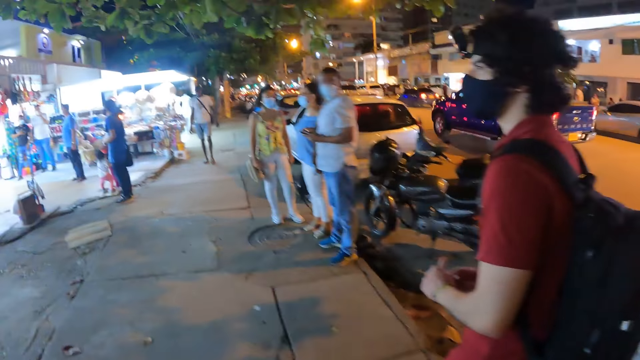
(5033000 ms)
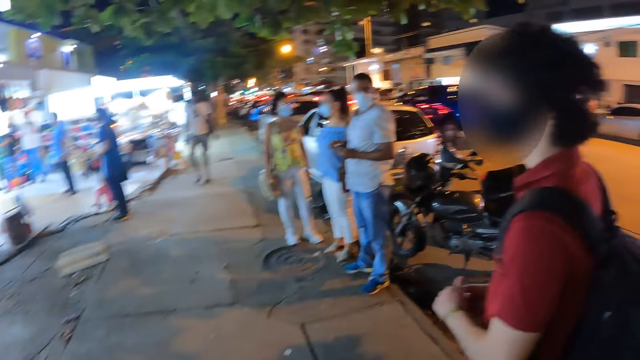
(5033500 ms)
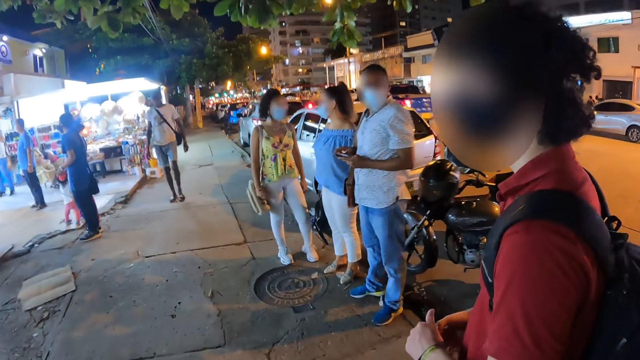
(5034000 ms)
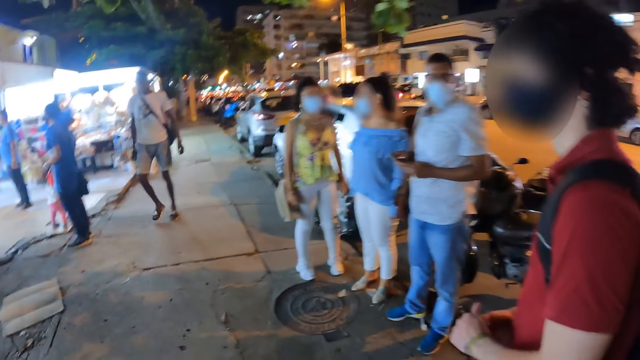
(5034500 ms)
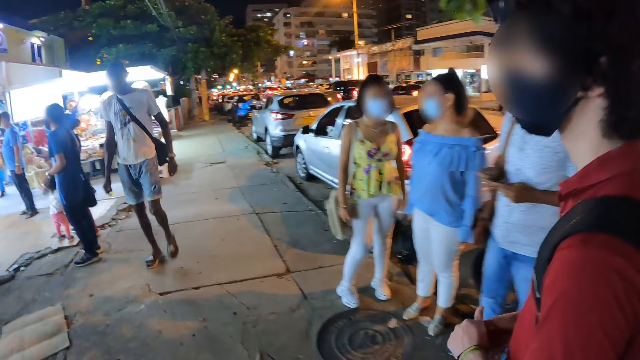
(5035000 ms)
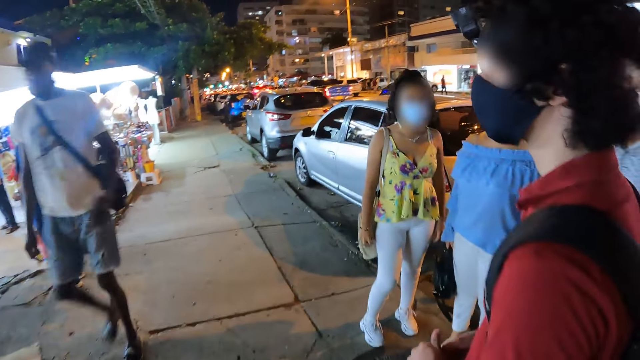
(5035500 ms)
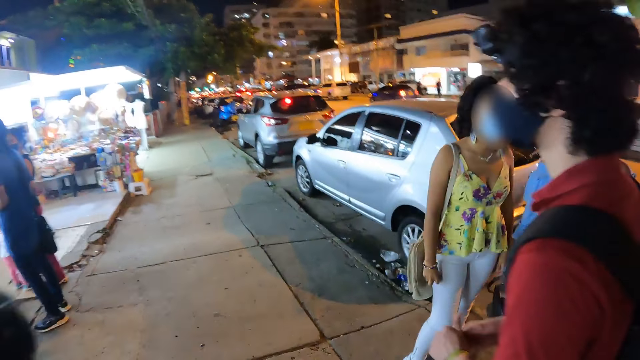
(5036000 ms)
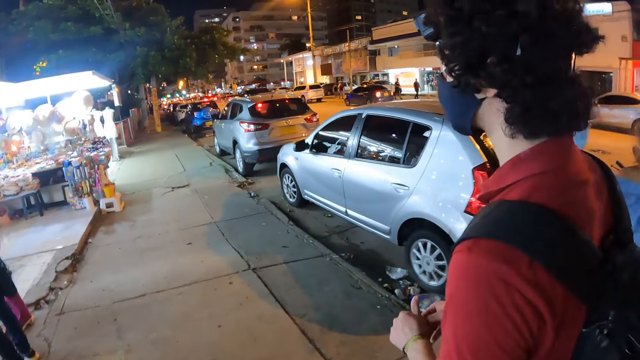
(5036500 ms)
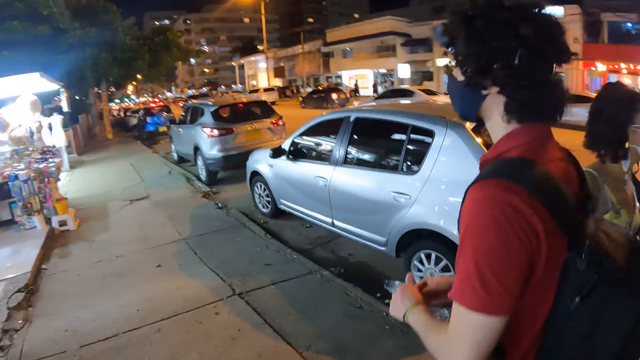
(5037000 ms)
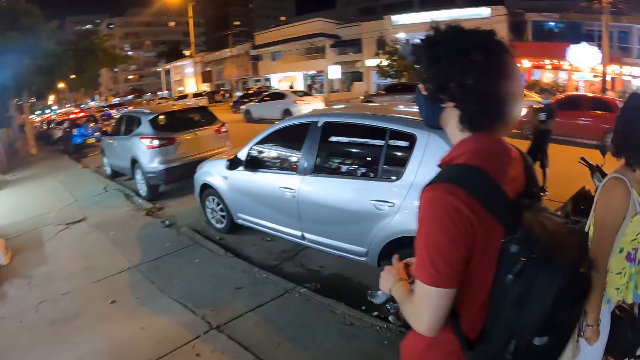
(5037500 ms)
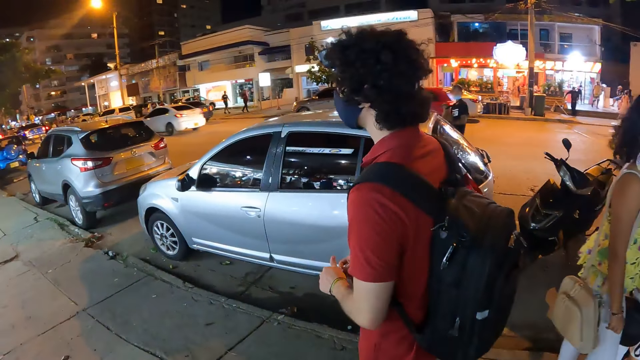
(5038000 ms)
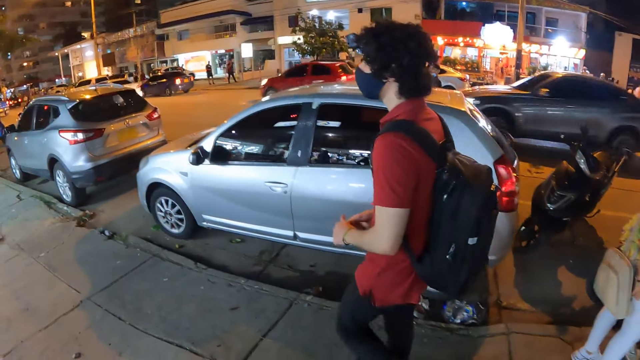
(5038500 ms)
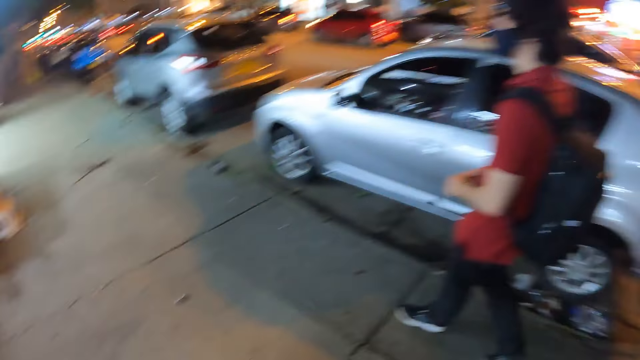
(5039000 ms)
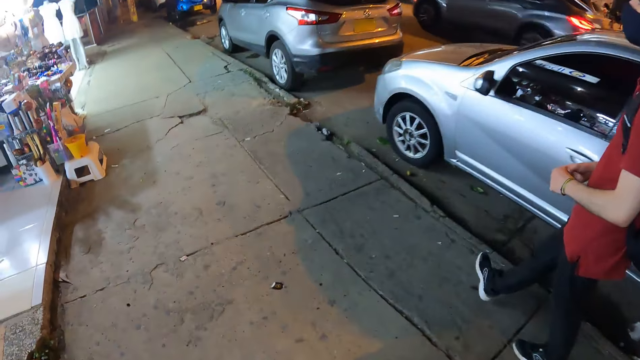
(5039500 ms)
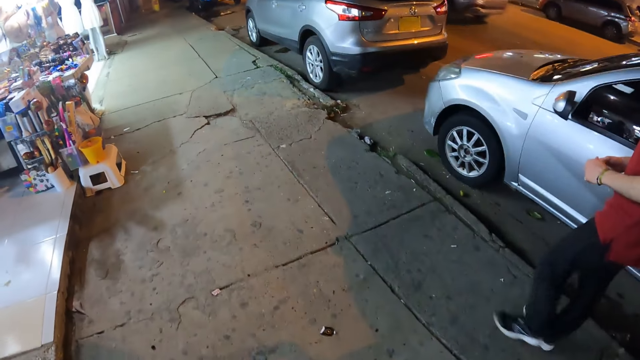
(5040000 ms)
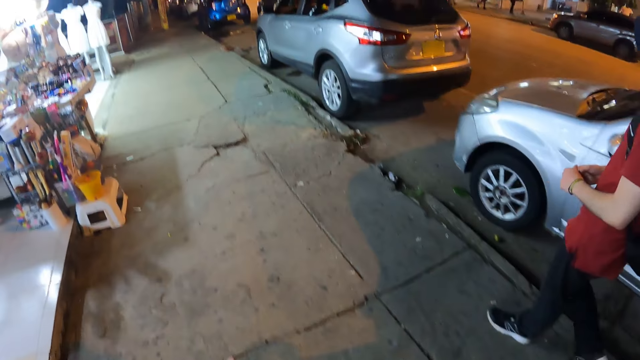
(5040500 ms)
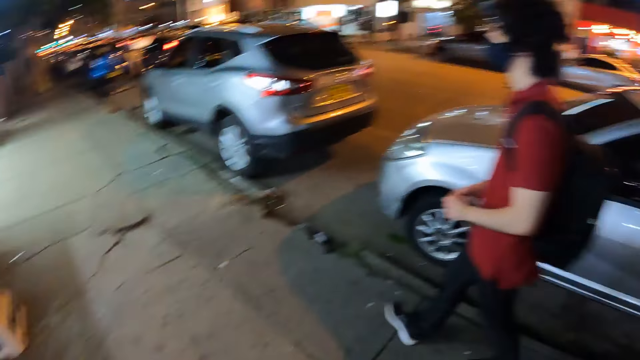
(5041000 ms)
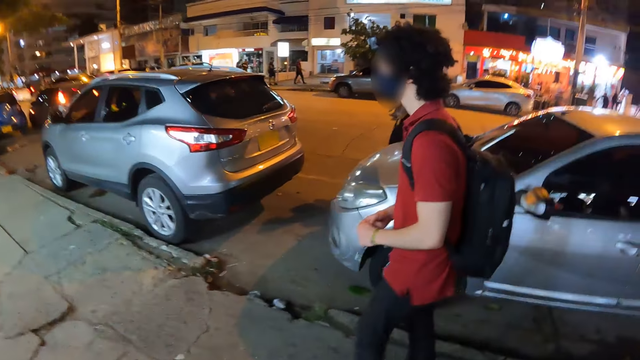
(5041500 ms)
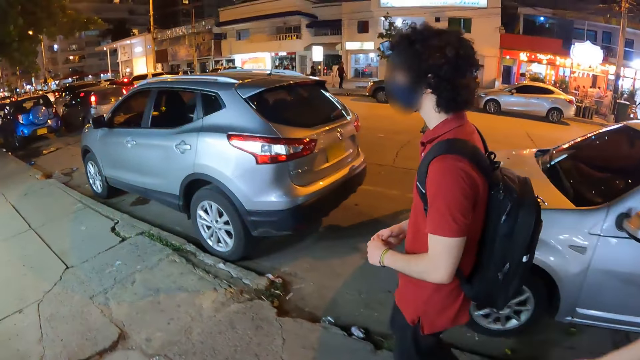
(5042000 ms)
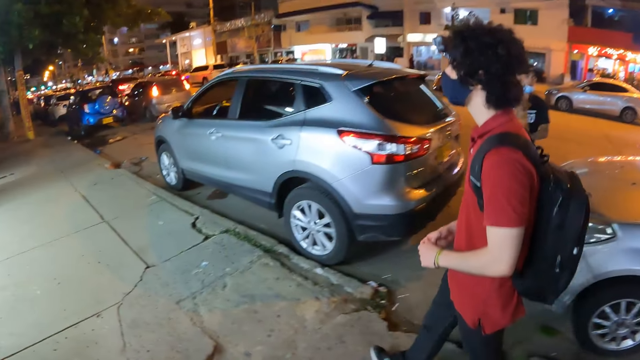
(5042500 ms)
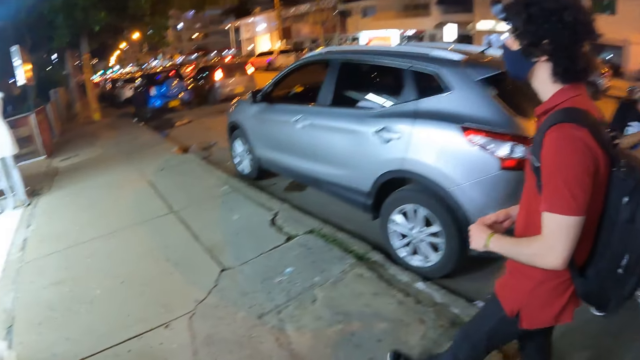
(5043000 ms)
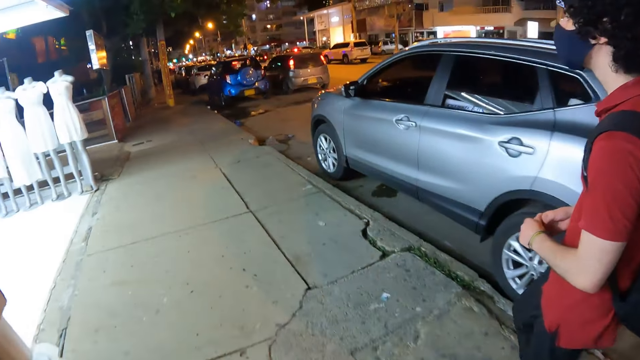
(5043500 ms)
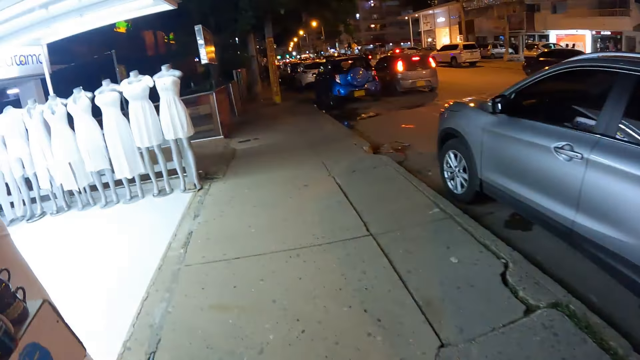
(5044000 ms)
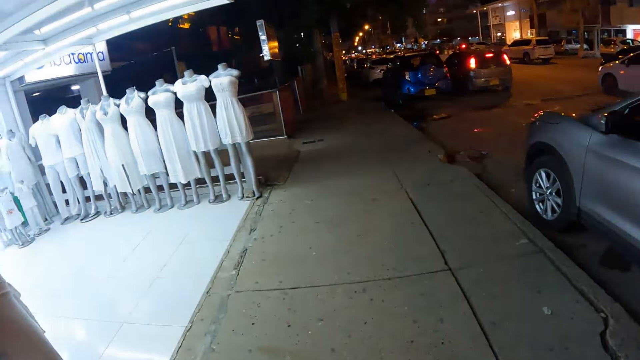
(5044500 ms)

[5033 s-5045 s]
A man walks past the camera wearer.

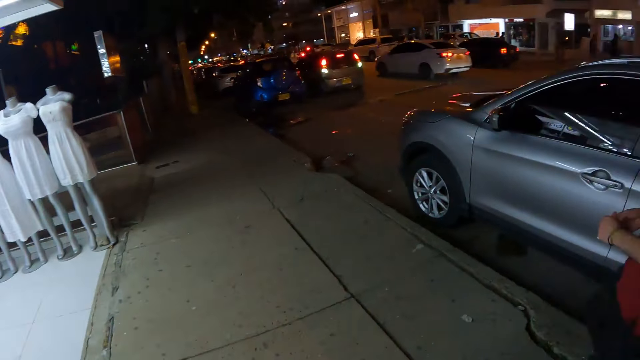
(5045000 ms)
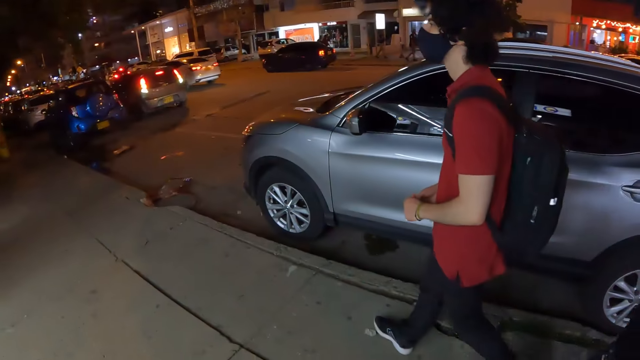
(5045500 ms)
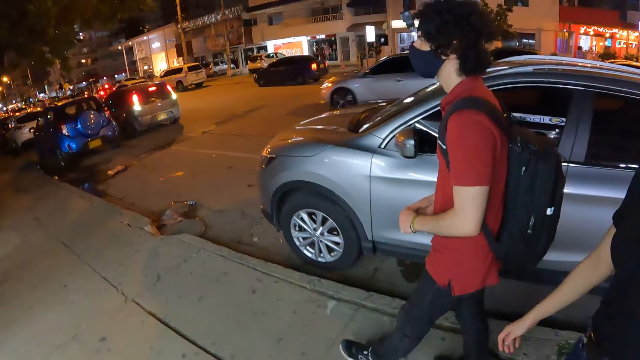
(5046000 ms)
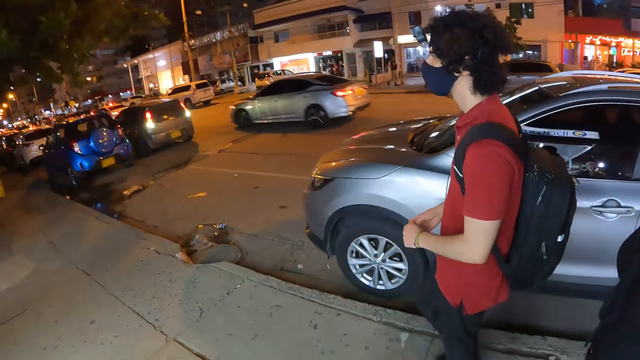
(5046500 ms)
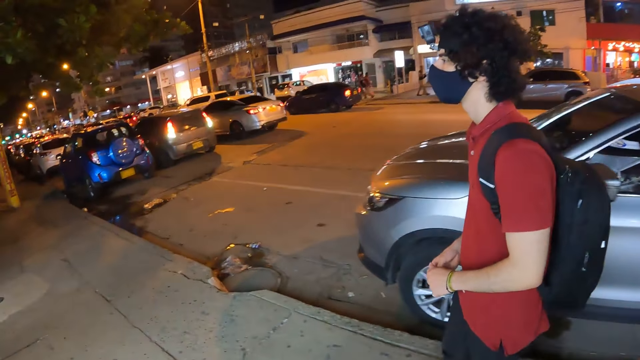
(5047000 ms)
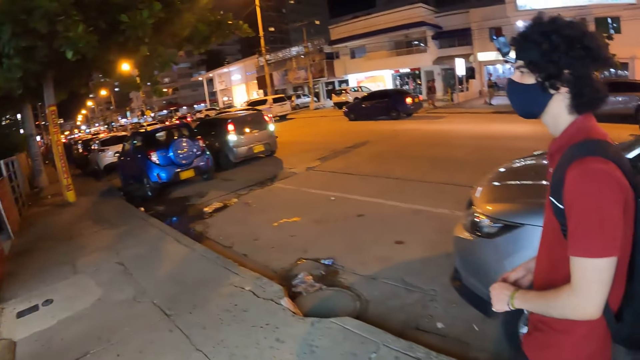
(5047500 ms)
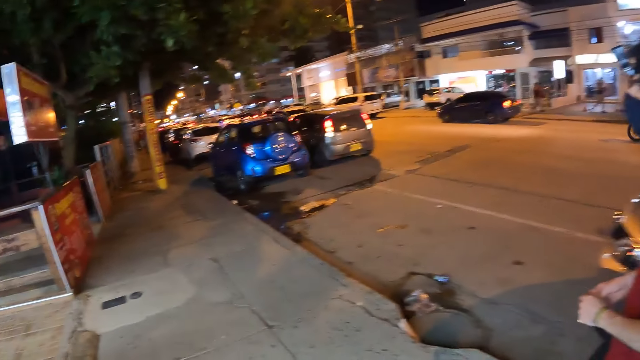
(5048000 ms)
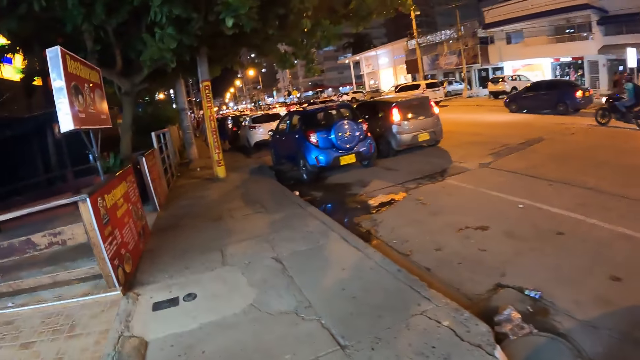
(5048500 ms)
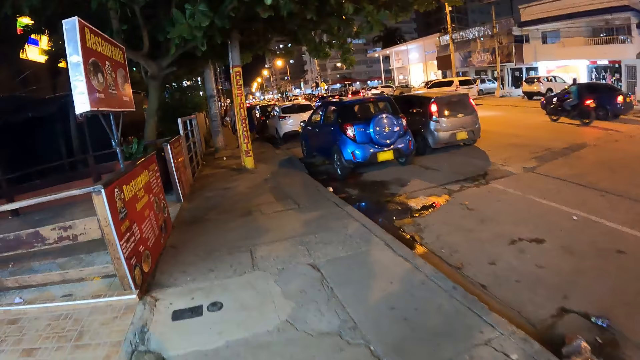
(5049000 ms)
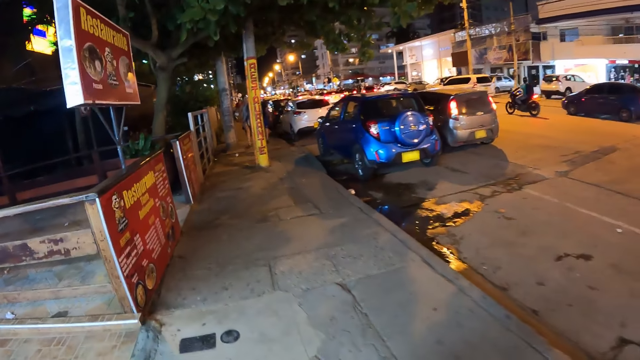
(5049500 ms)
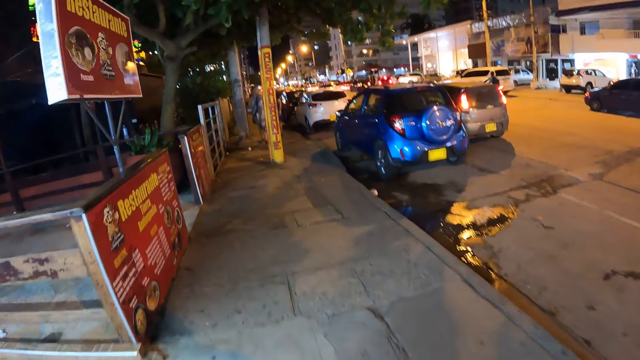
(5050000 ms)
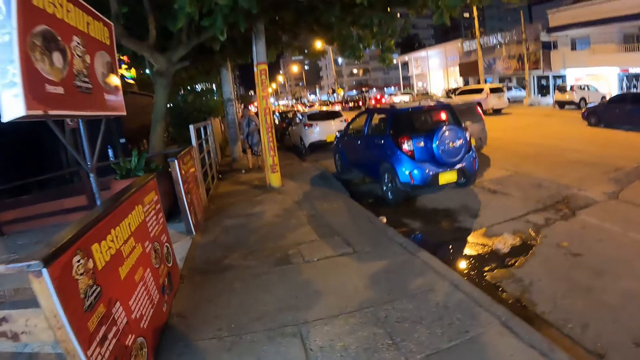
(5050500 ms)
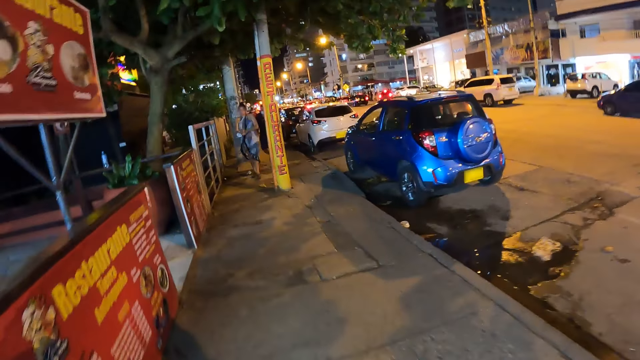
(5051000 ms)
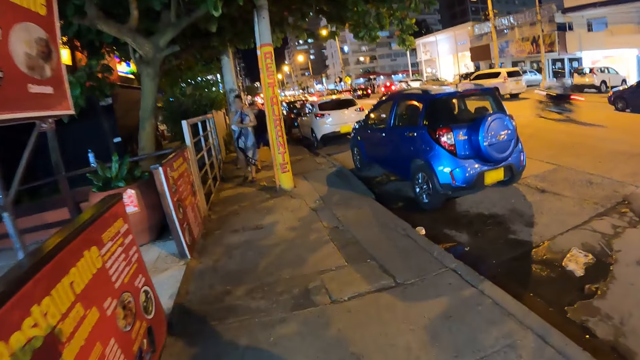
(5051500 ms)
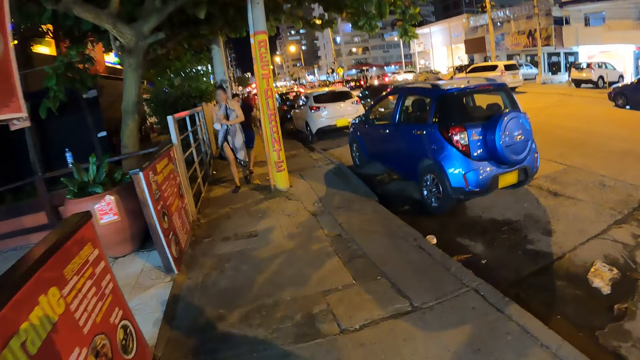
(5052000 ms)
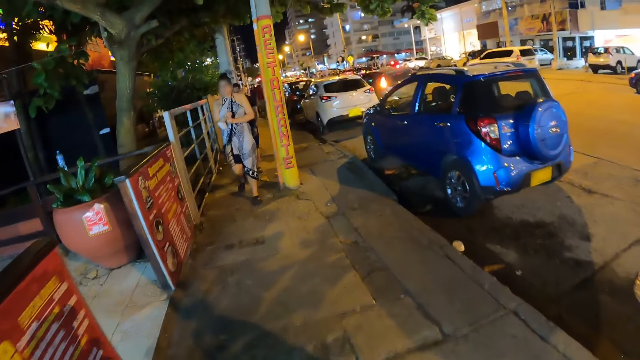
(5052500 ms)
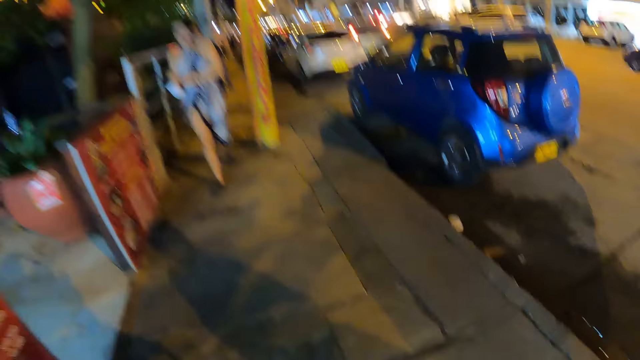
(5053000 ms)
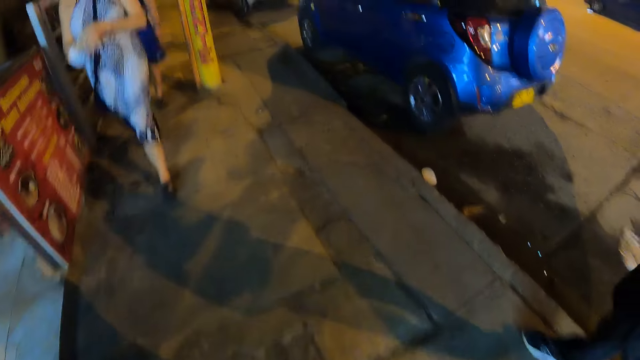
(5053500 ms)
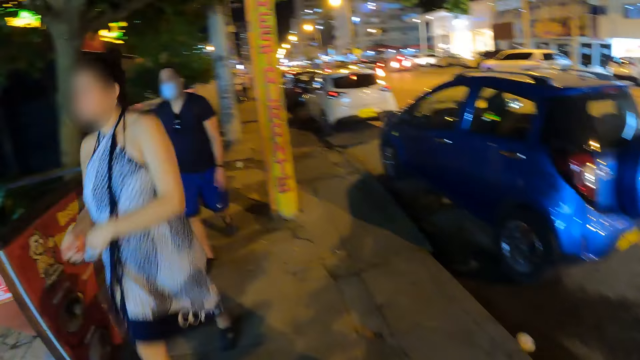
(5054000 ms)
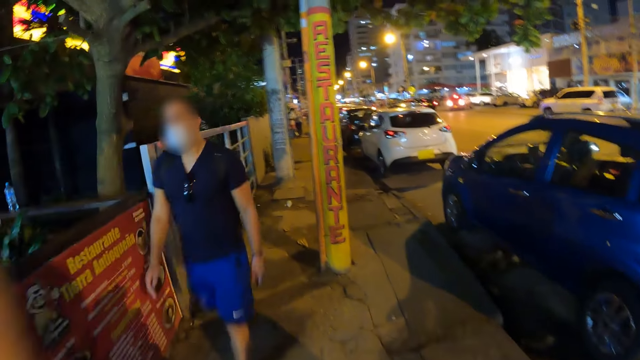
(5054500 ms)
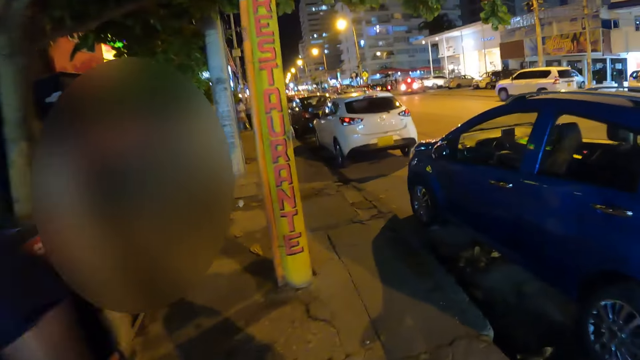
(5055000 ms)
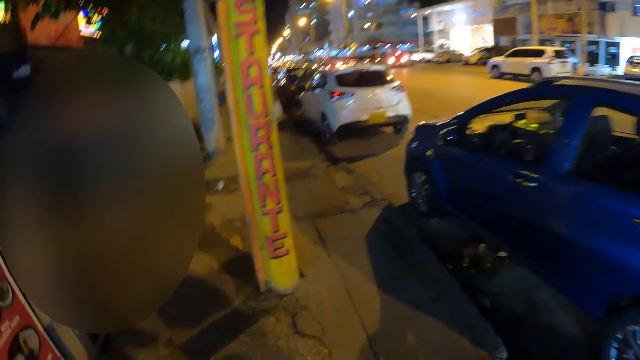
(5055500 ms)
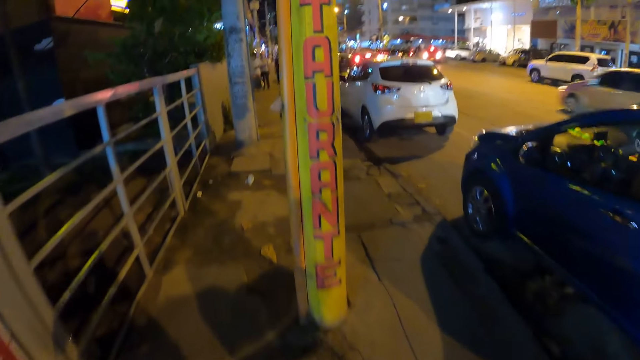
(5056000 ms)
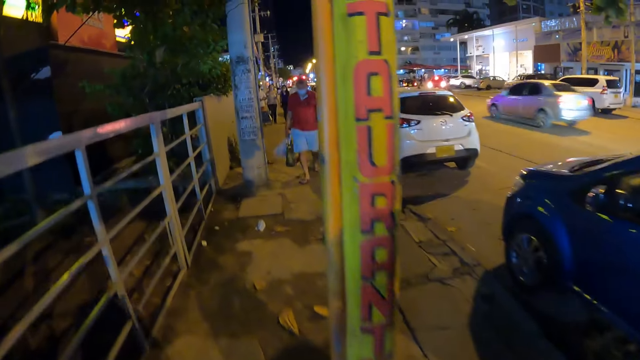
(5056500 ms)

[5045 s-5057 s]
A woman walks past the camera wearer. A man walks past the camera wearer.
